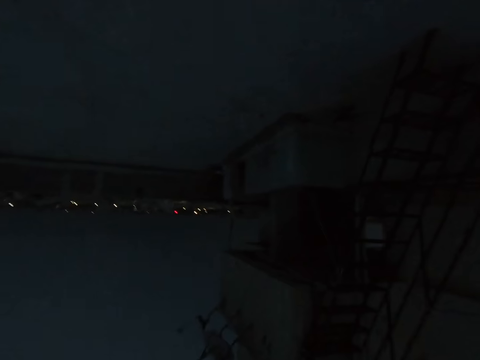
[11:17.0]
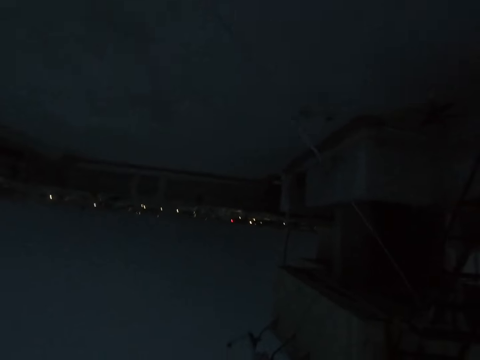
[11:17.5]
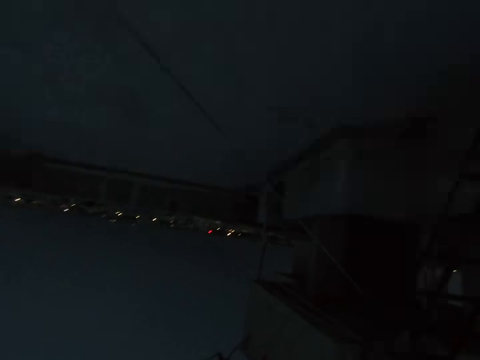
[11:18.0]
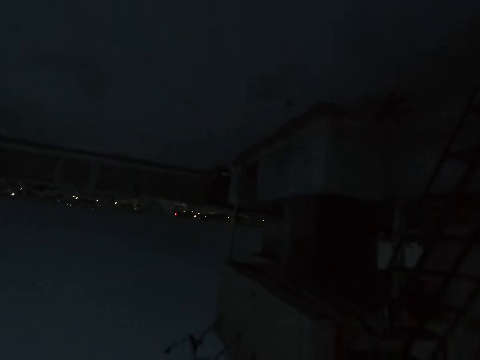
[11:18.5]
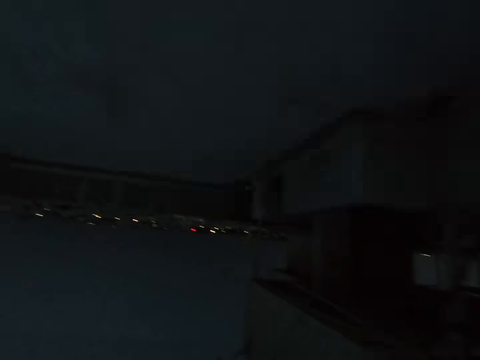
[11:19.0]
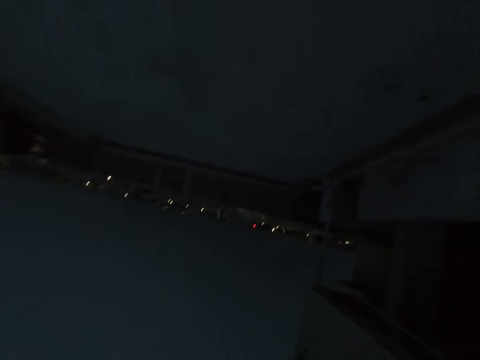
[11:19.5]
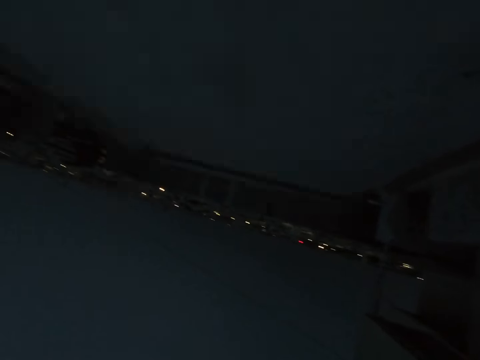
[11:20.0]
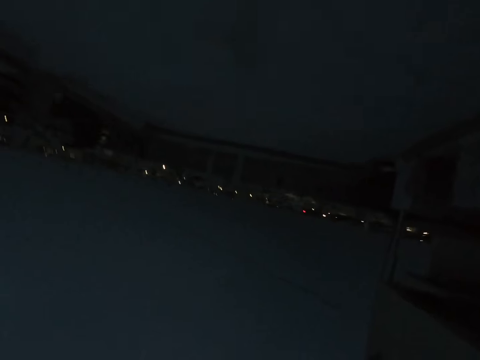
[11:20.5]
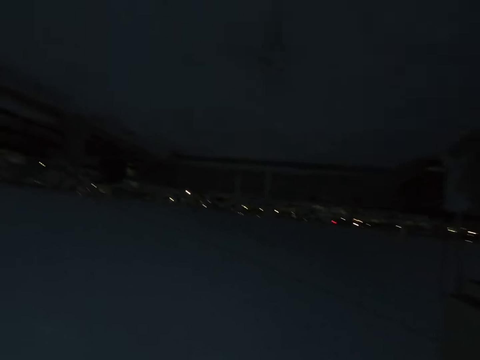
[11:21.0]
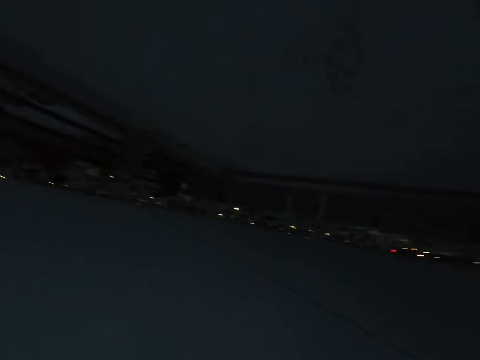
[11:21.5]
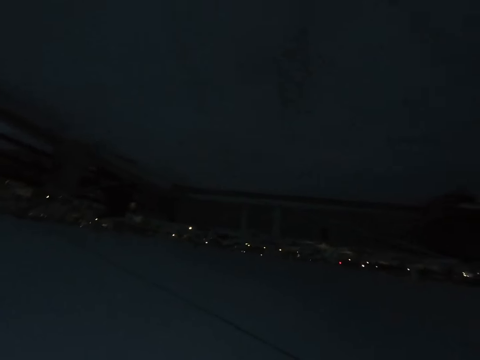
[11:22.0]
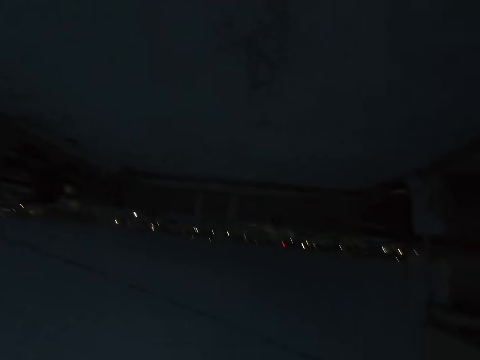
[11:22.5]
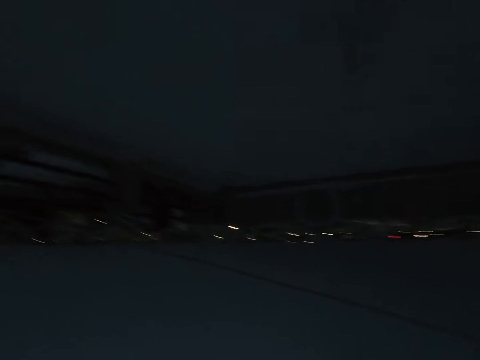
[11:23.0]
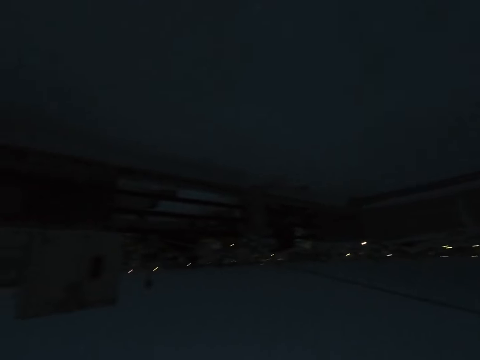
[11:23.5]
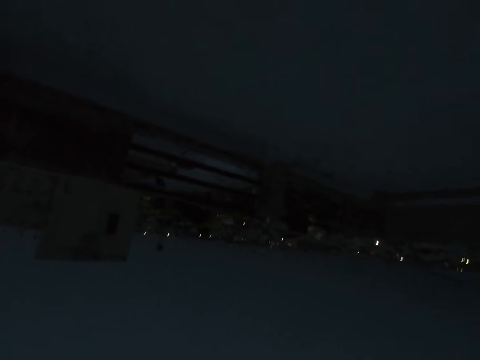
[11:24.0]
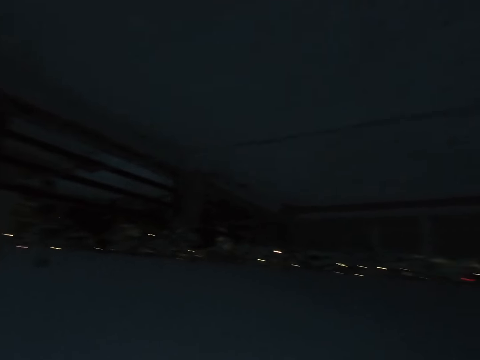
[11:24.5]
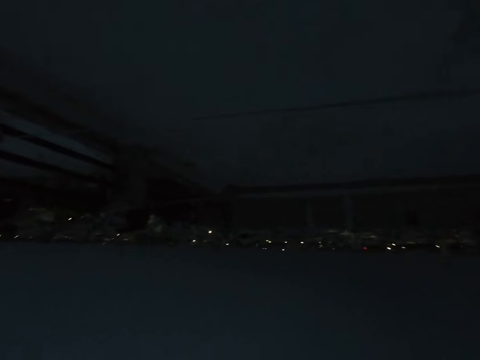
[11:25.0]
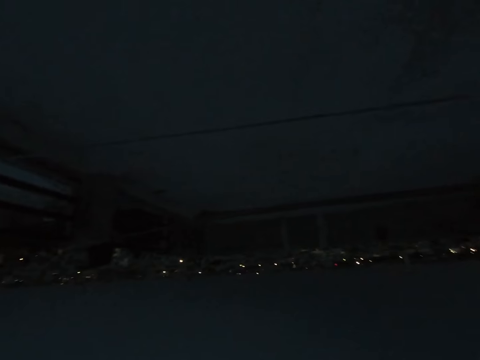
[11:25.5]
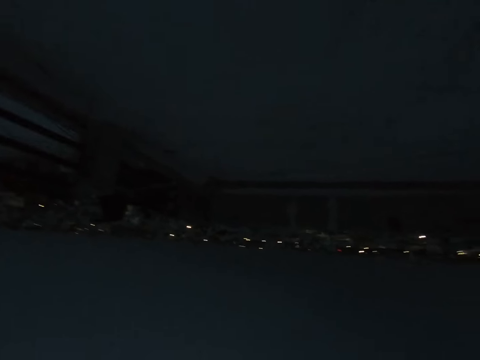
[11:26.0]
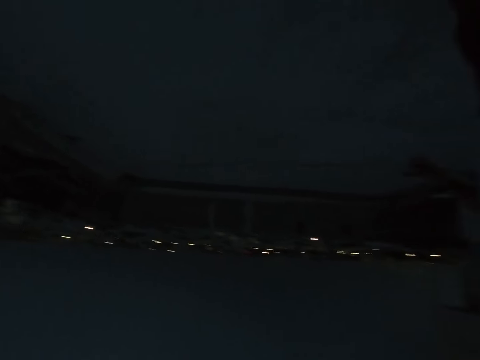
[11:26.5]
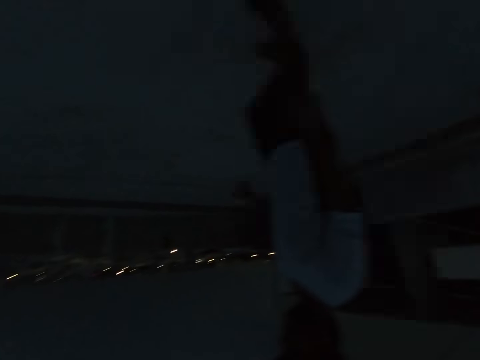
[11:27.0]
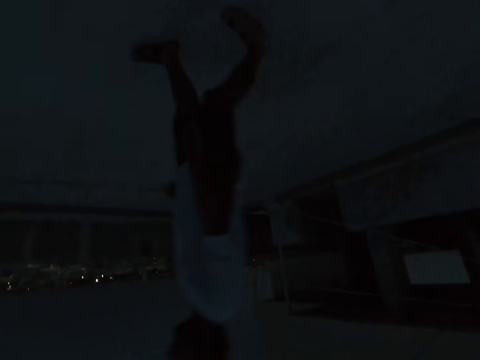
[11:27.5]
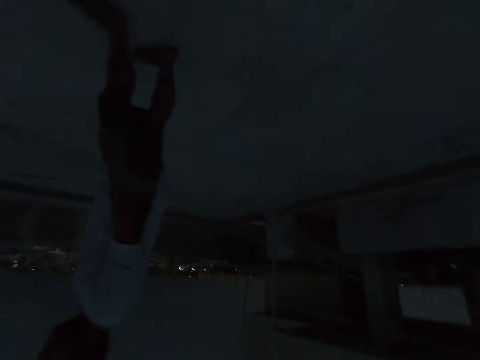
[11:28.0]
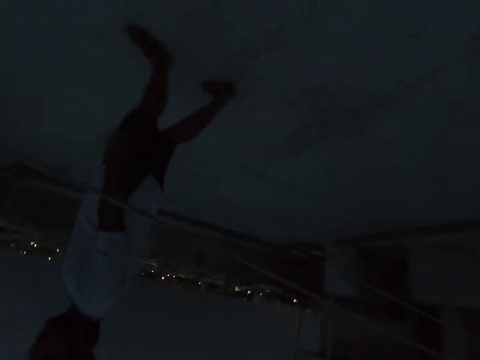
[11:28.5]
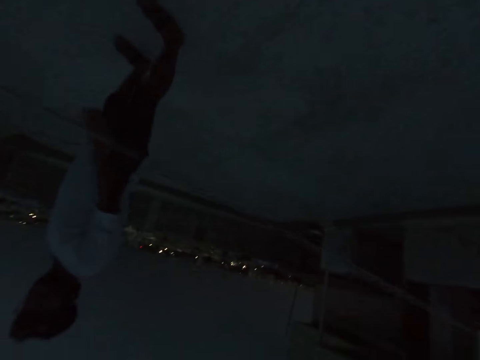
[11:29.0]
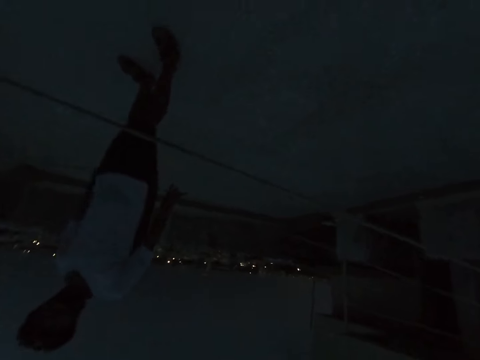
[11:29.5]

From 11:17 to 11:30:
A man walks near the rope in front of the camera wearer.

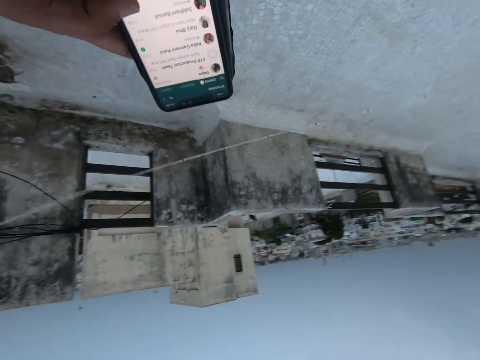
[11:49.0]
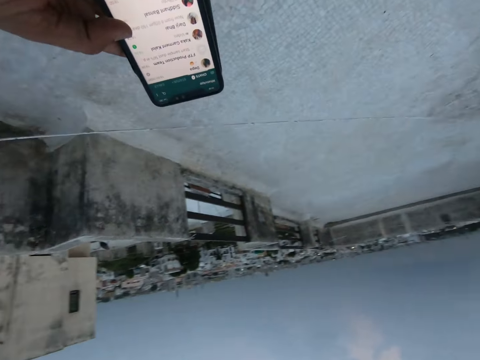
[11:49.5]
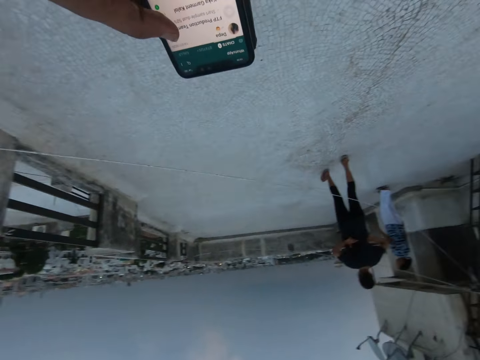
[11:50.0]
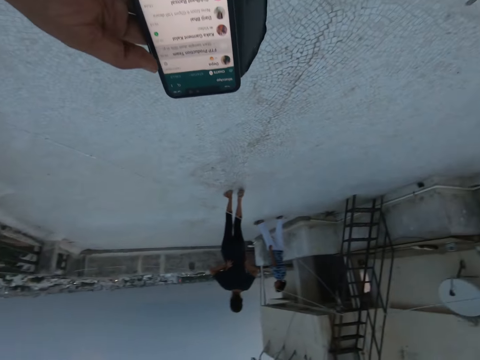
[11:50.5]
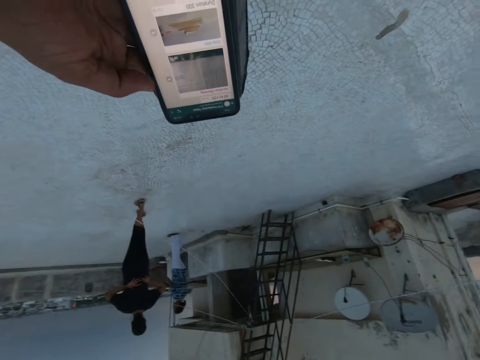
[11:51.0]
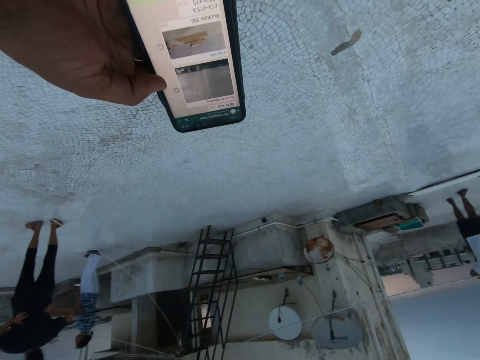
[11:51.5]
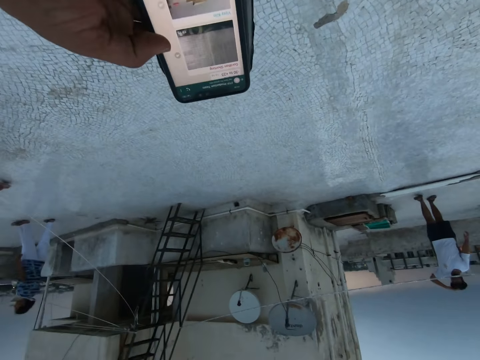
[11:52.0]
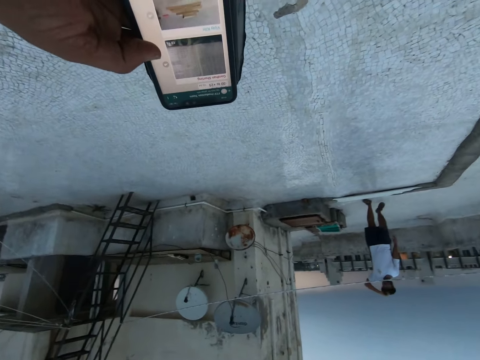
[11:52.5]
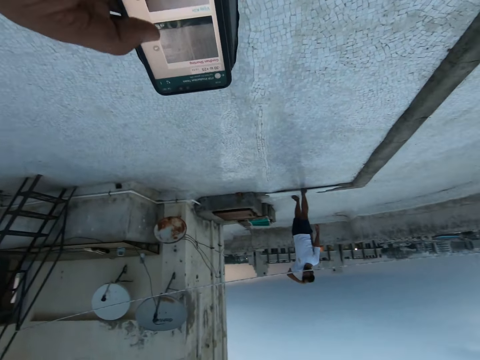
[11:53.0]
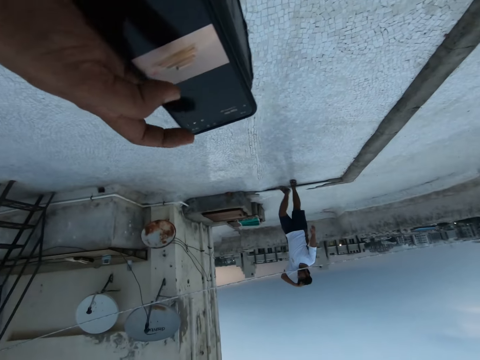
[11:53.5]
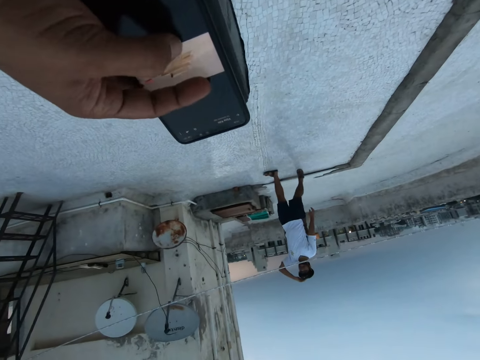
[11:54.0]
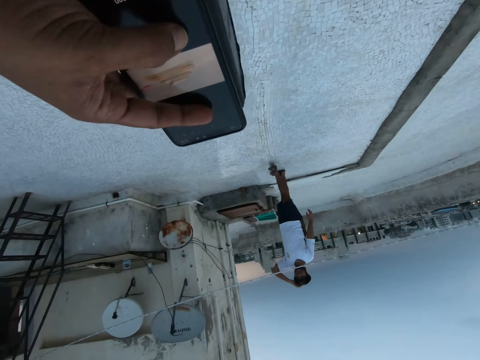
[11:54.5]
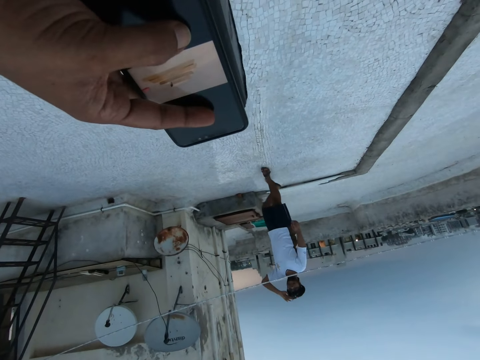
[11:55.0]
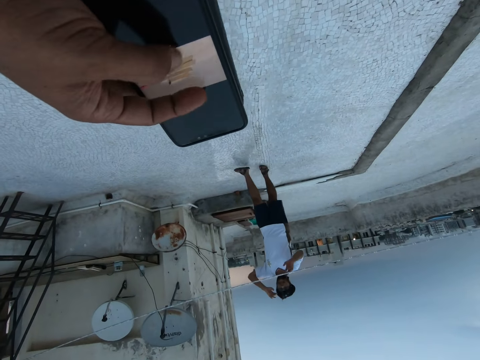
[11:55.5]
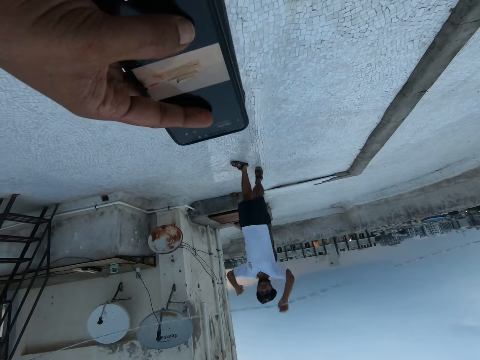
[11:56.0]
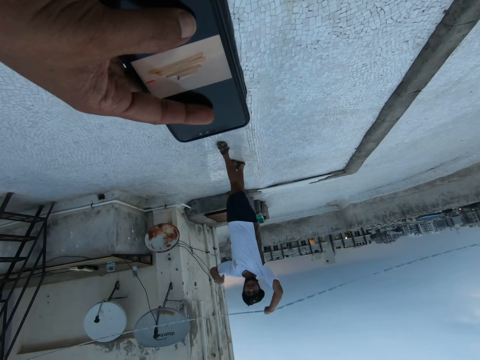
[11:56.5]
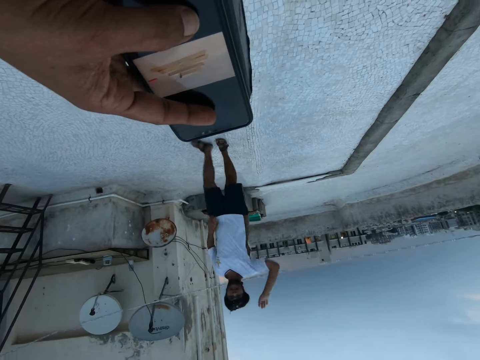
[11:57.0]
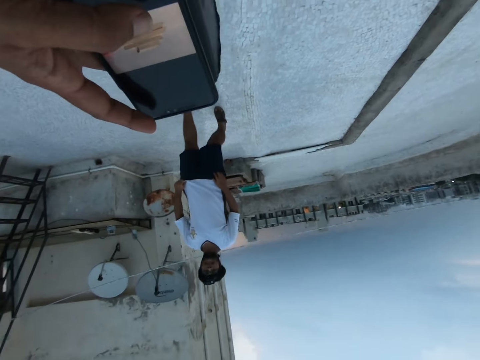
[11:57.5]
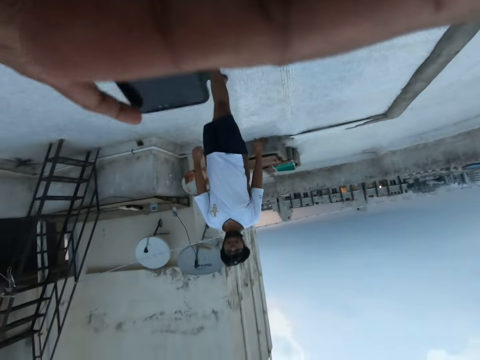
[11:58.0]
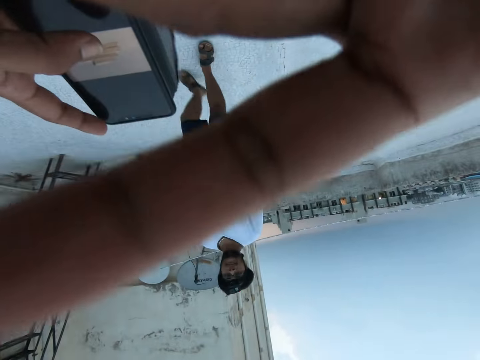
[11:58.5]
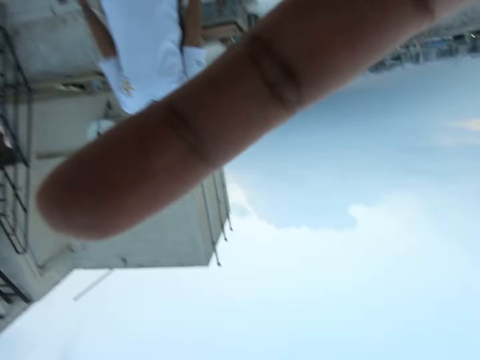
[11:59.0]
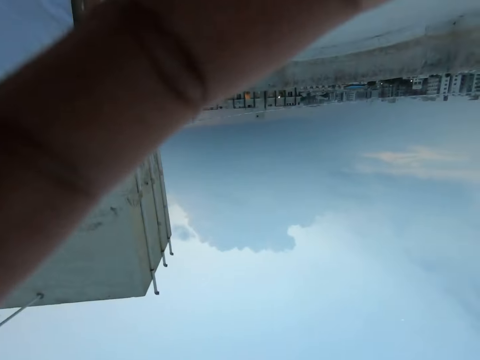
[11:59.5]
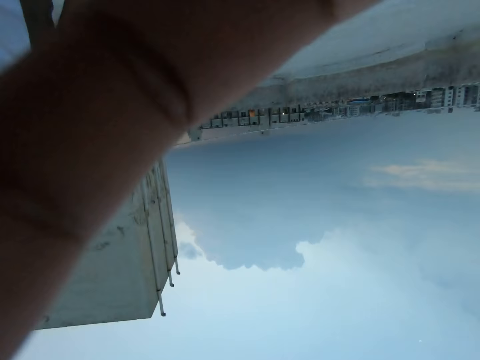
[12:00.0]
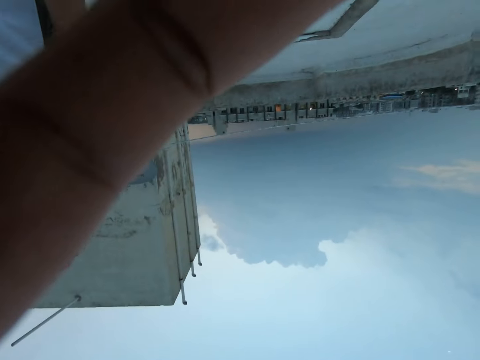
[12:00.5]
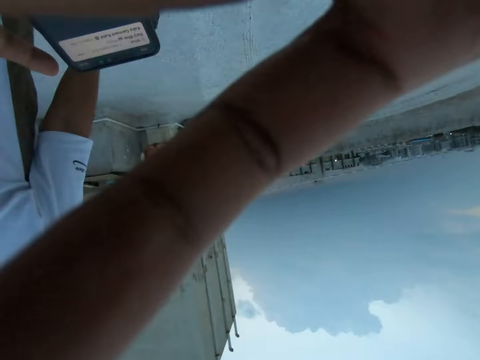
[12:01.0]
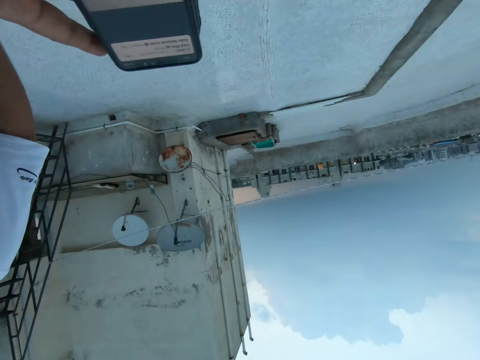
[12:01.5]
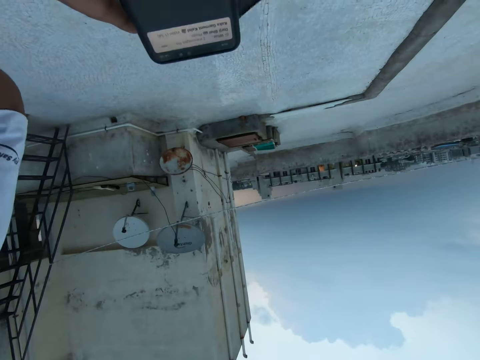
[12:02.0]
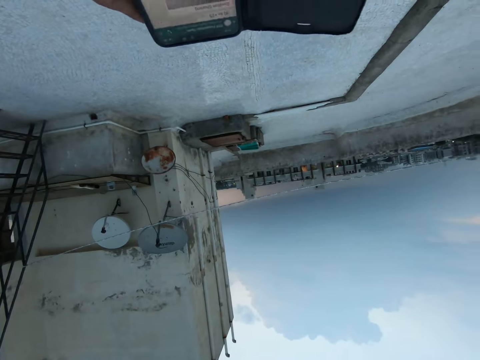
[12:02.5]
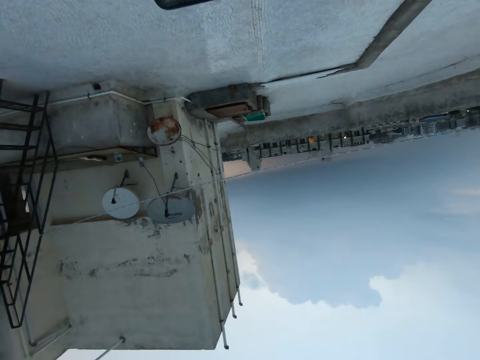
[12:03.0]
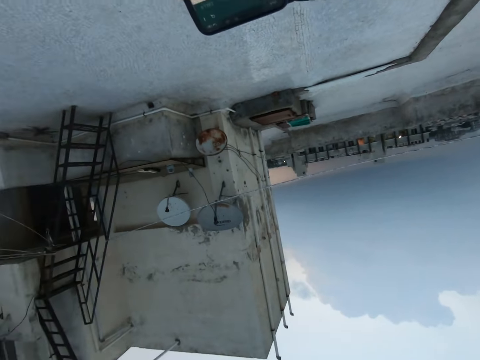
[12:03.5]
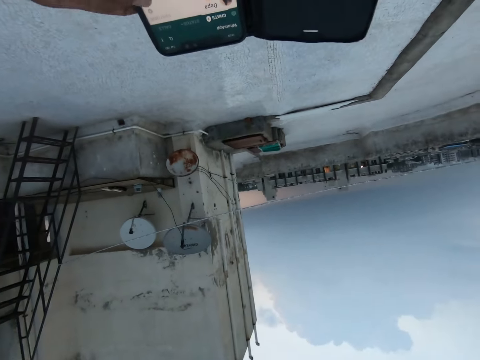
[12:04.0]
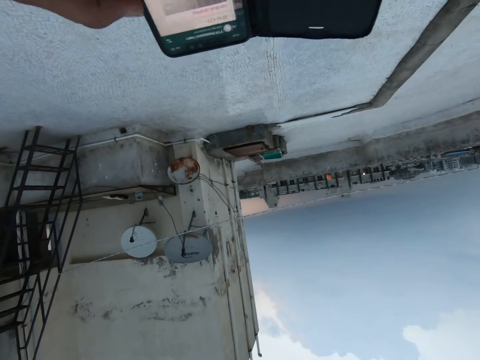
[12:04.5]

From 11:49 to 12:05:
A person moves the hand on the cloth. Another person walks near the first person. A third person sets the camera on the head. The third person moves up the rope. A man holds the rope. The third person moves the hand down on the cloth. The camera wearer moves the hand to the camera. They hold the phone with both hands. They operate the phone.
